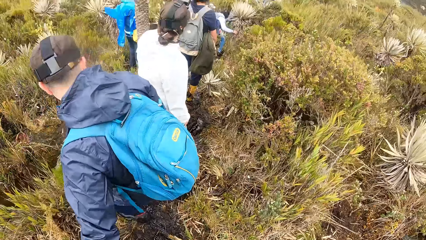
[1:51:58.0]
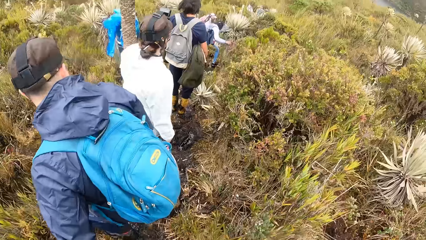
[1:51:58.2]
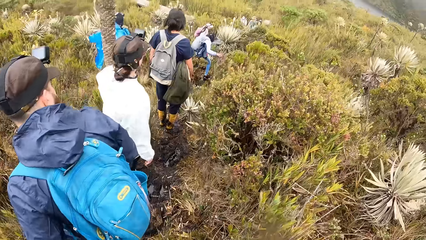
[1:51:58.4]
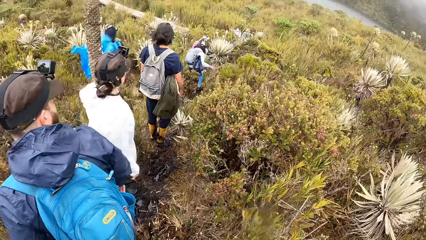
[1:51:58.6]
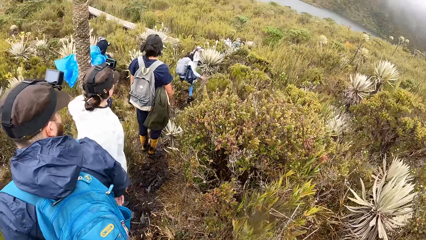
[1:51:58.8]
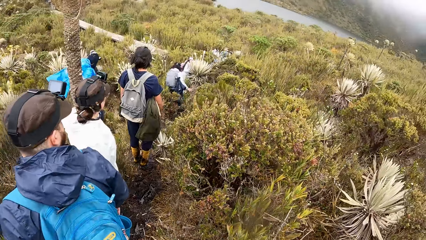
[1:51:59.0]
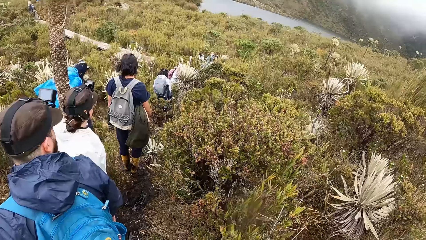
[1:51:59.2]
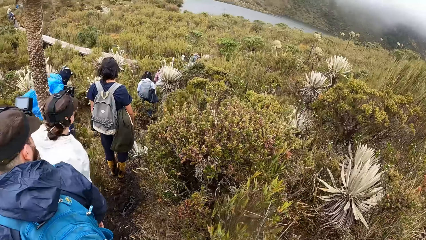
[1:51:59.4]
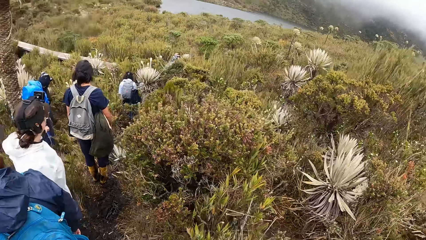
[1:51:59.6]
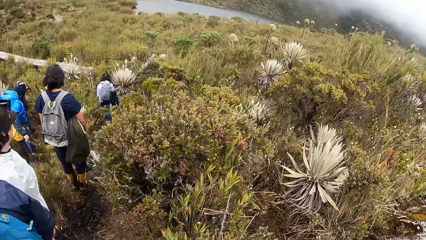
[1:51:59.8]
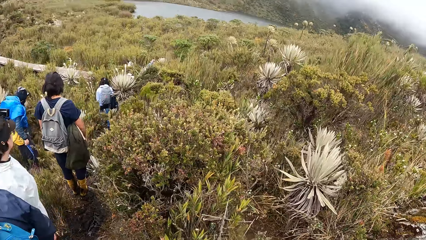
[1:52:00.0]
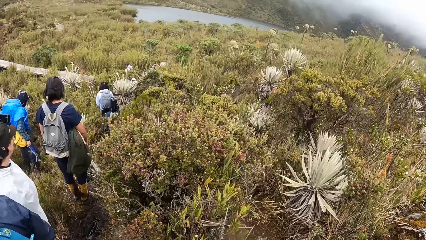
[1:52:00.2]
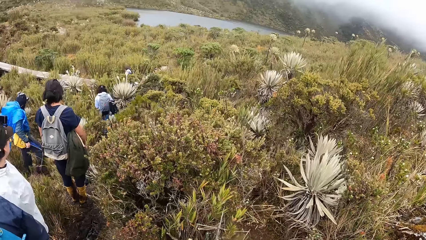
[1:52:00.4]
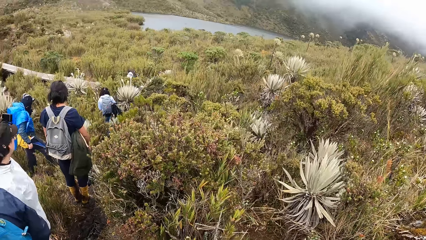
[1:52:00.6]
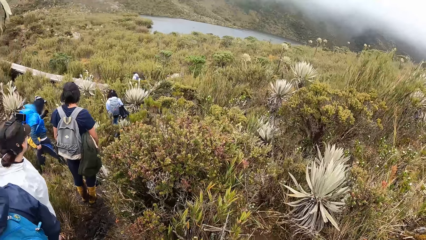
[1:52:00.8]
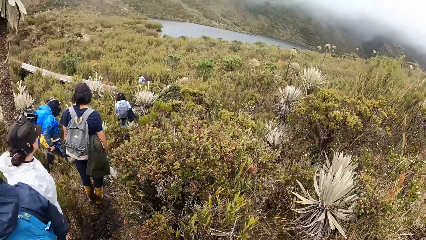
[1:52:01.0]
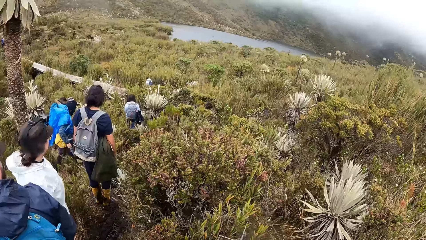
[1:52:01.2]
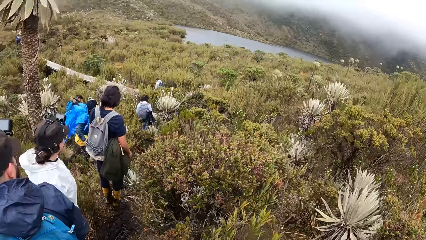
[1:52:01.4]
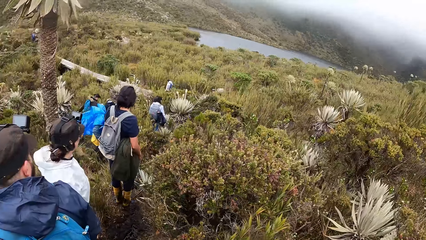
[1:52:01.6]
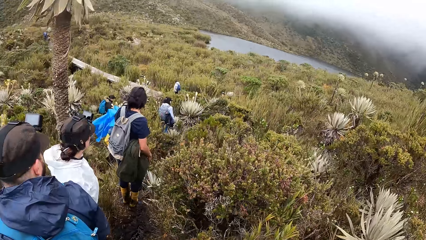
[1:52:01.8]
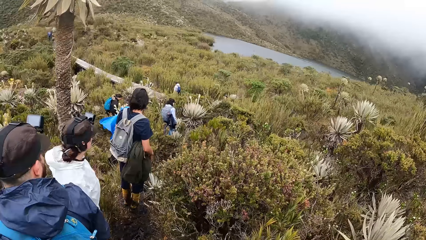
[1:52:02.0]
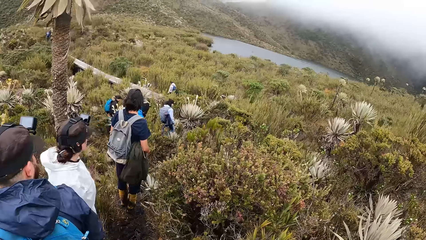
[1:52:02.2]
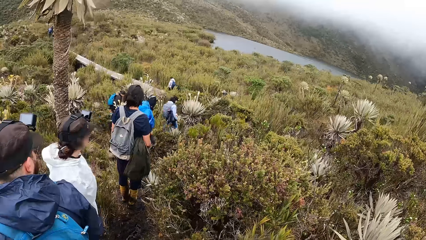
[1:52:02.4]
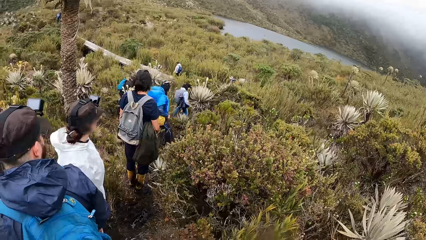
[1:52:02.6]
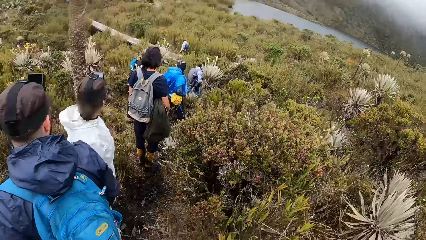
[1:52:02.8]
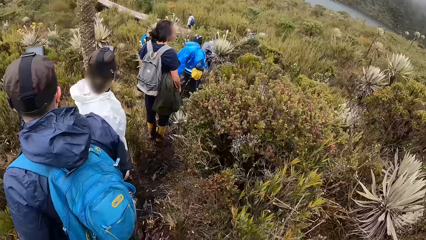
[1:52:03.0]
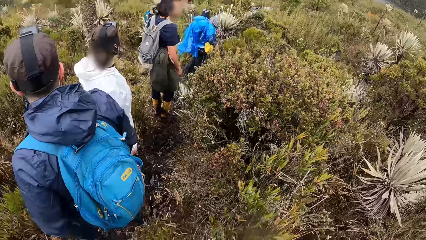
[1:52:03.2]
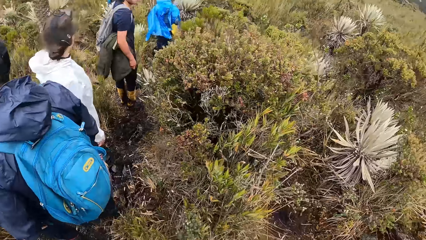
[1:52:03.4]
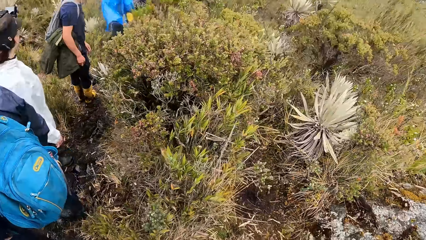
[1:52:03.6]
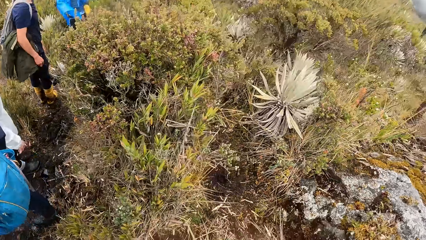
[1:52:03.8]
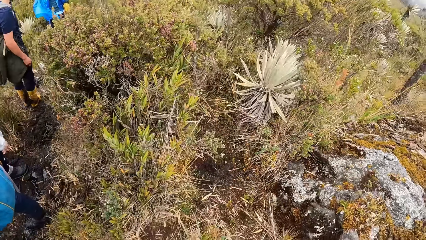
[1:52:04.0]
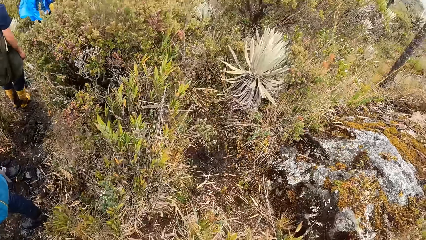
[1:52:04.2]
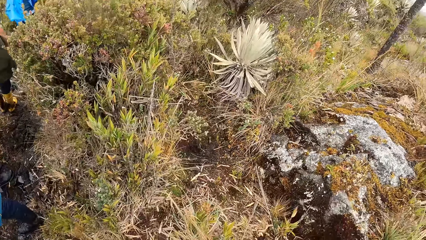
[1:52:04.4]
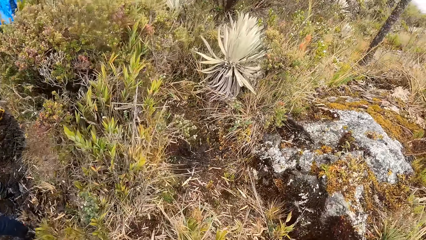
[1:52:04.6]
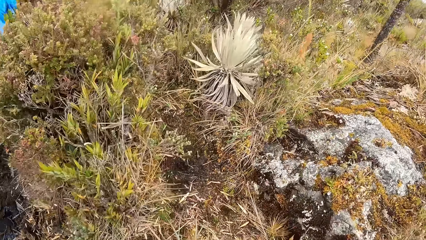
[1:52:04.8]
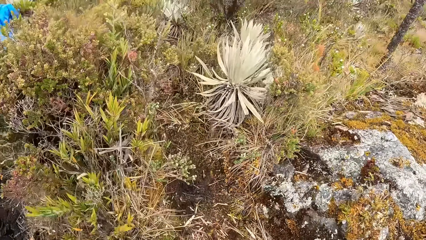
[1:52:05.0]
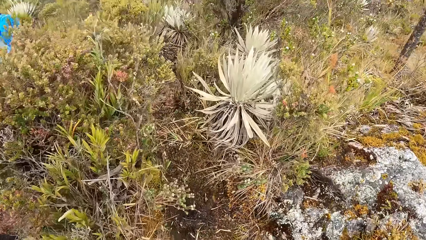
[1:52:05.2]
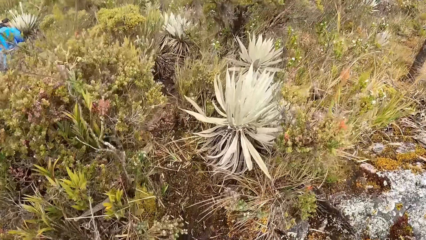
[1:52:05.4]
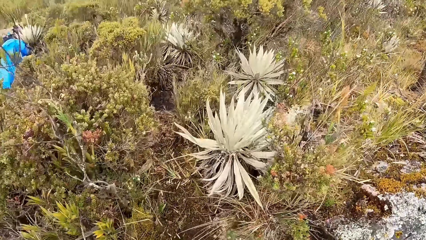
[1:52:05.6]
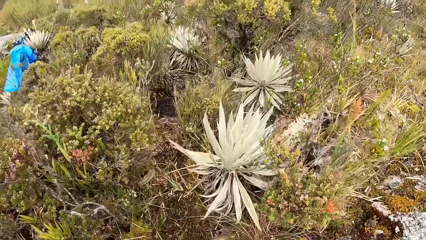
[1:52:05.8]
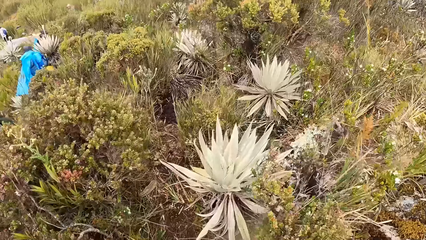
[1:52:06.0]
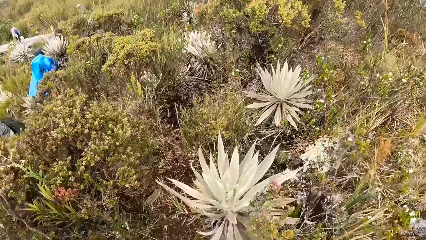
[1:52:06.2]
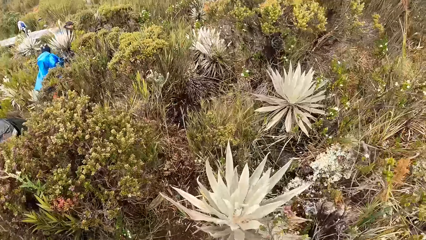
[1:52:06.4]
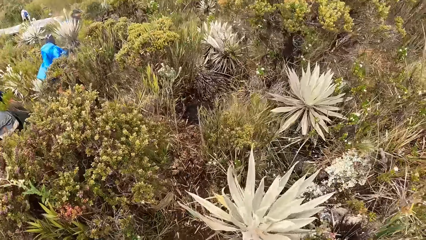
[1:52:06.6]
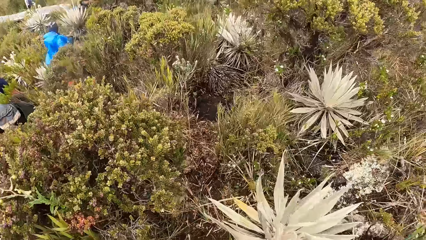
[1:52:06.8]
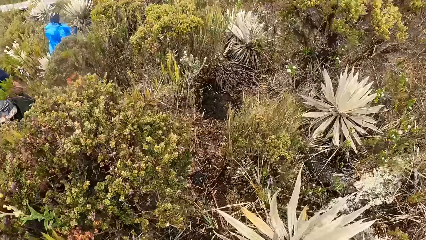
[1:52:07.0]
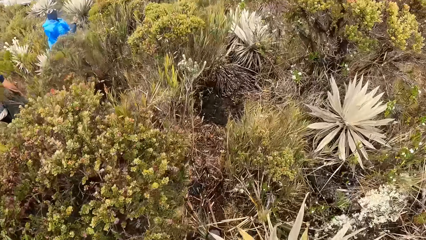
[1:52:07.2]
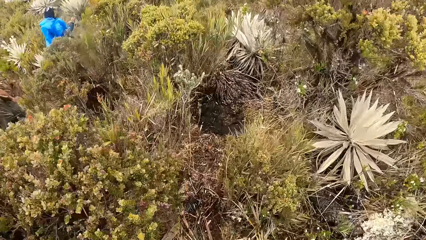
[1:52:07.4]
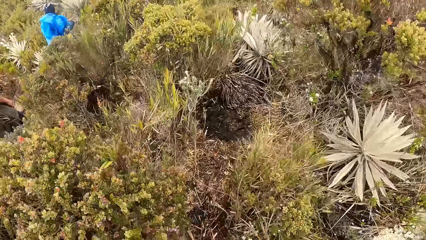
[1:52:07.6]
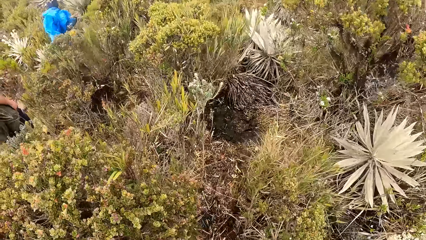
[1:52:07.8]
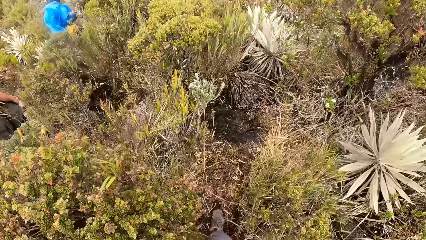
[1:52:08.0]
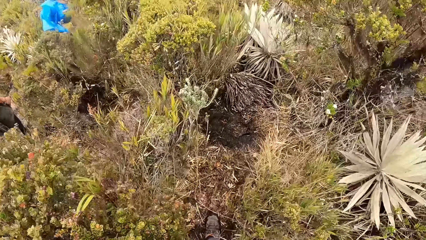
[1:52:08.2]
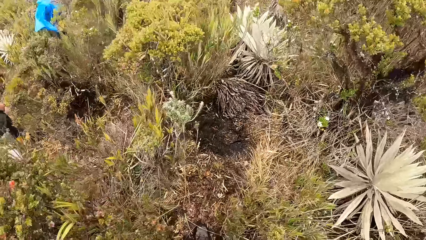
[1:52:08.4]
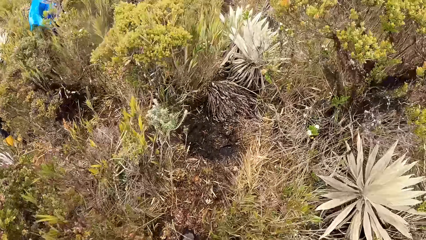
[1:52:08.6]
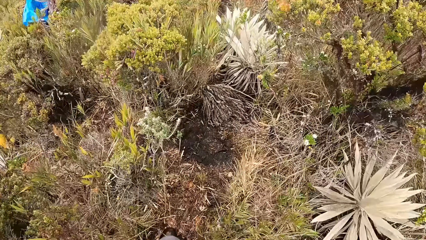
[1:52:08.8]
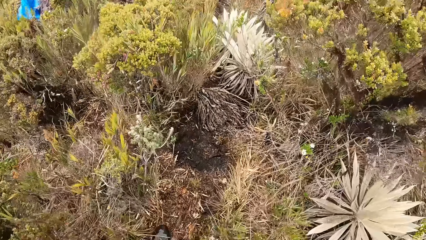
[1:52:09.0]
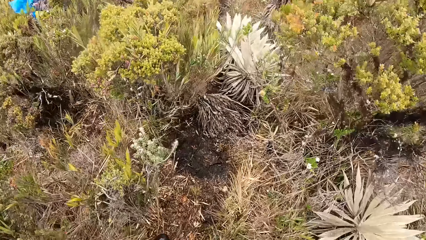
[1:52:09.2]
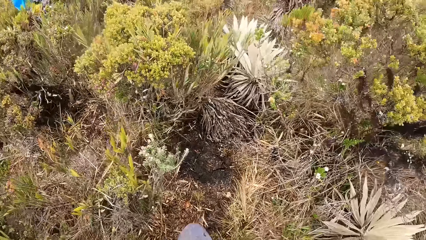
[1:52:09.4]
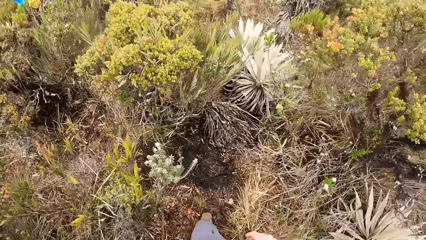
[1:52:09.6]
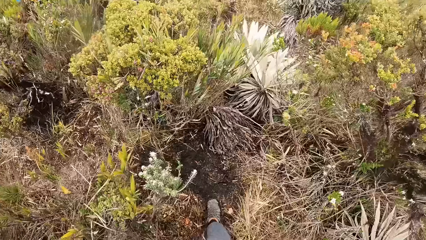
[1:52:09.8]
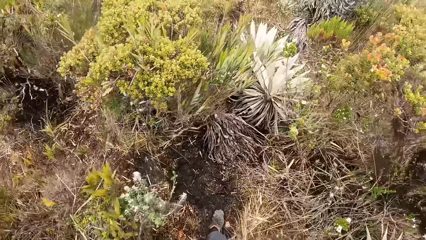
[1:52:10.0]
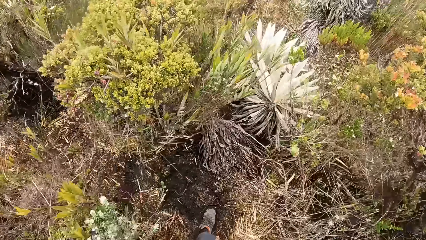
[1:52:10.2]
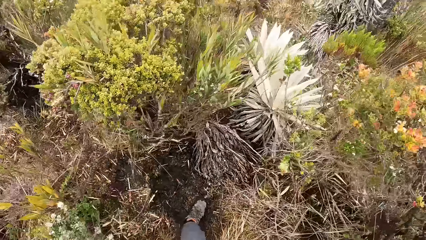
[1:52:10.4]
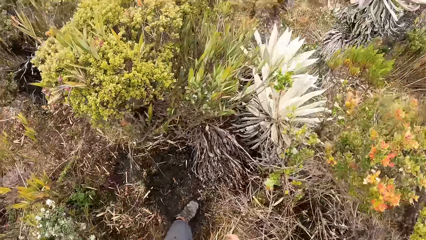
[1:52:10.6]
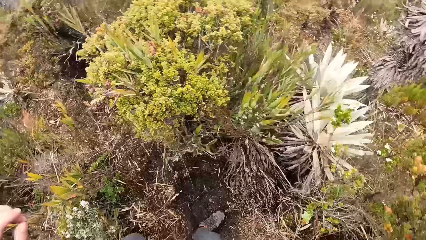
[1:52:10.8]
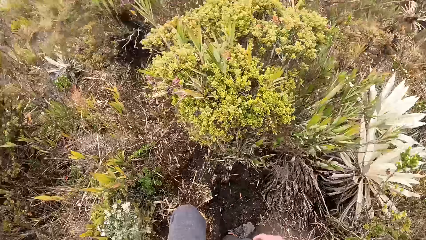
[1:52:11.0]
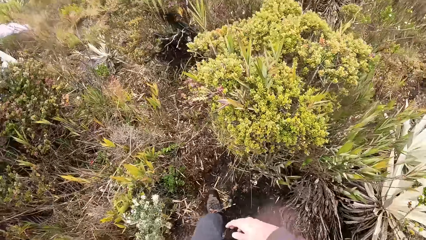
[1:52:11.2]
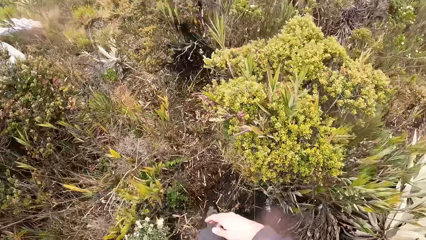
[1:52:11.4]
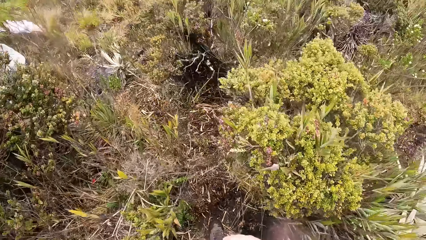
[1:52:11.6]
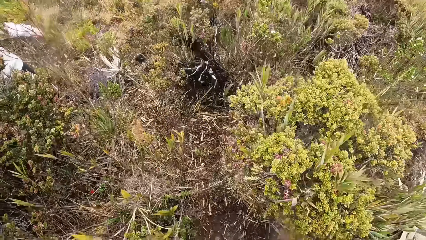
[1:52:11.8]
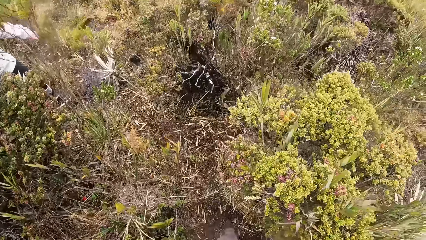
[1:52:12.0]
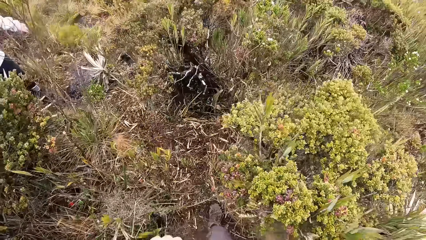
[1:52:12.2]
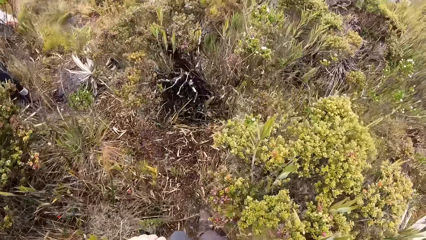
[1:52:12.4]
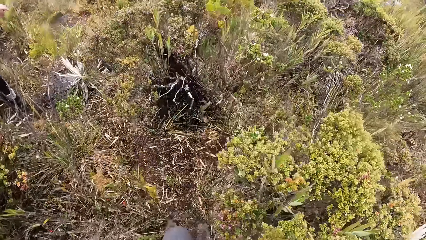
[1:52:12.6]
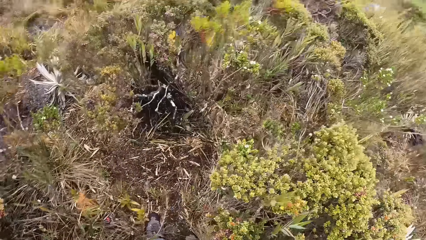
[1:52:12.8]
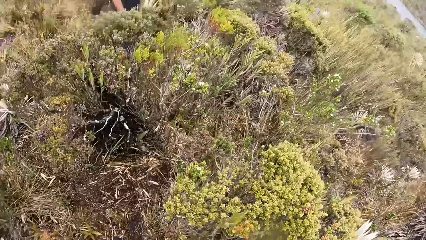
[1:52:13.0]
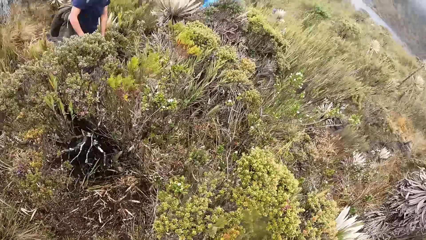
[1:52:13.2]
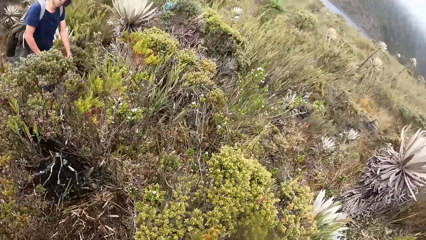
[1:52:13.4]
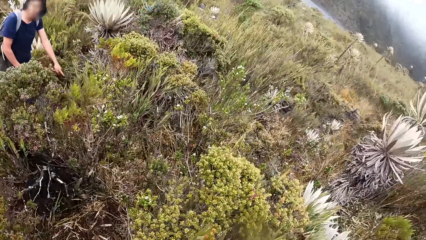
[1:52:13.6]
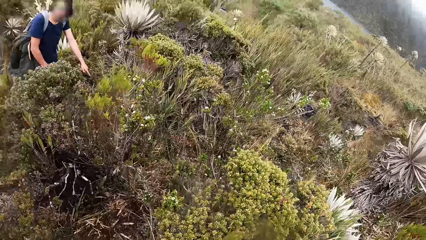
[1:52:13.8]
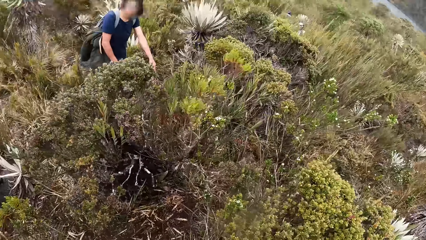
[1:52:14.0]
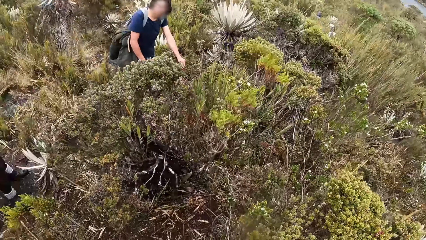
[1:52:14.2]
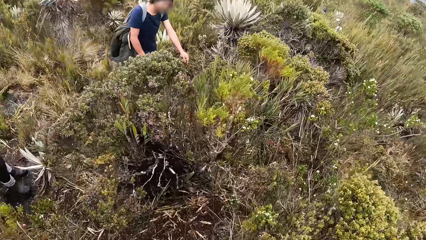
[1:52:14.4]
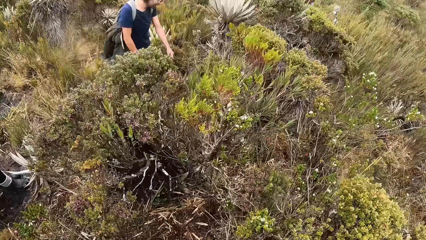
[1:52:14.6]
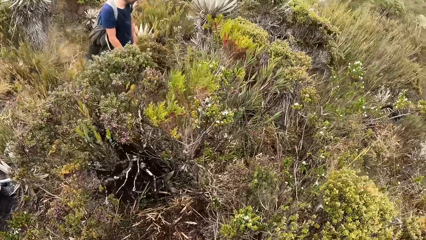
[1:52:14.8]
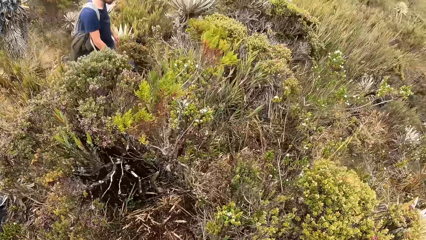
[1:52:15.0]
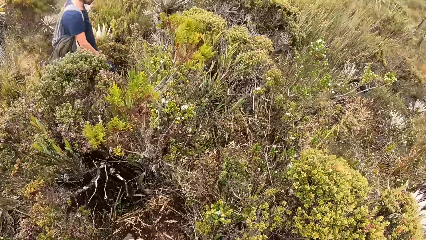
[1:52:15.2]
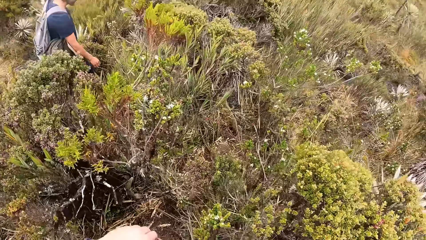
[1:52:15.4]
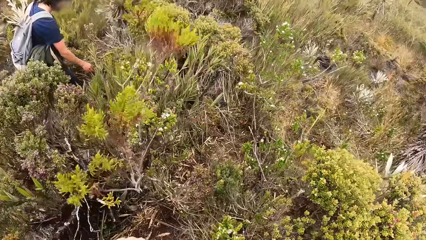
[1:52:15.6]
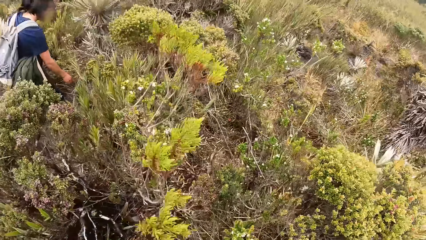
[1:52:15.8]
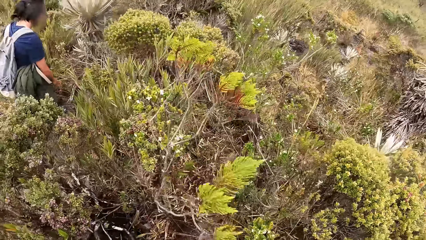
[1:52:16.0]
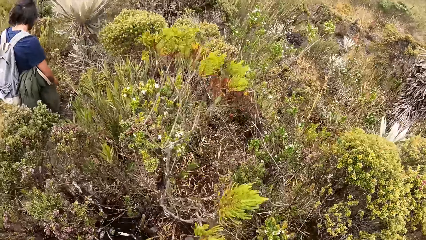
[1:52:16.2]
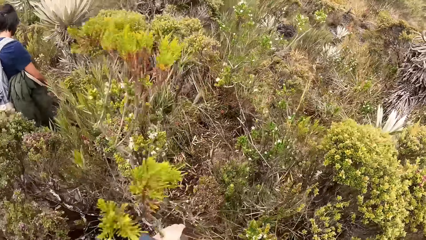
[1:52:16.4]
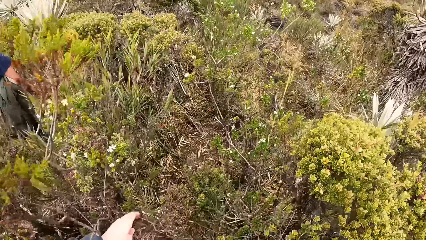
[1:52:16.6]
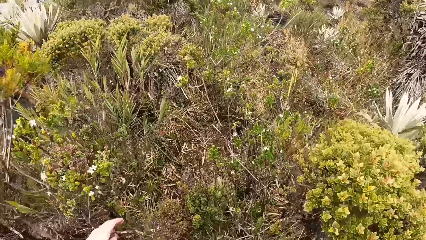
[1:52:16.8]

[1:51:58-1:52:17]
The camera wearer walks with the people on the field.
